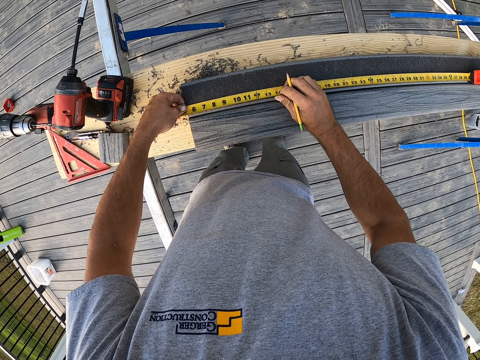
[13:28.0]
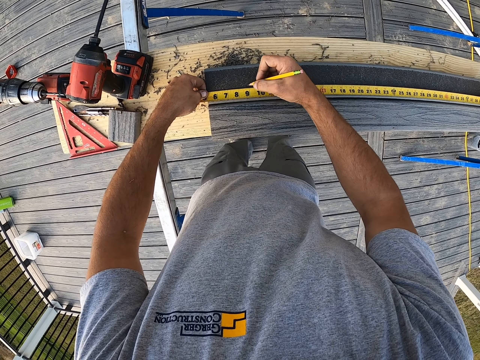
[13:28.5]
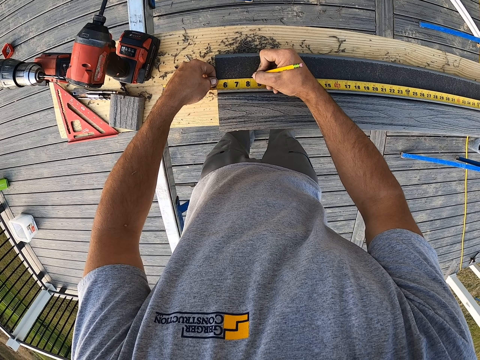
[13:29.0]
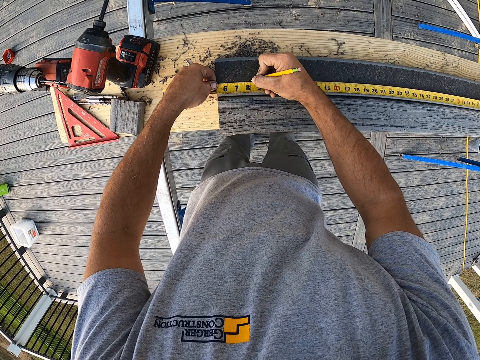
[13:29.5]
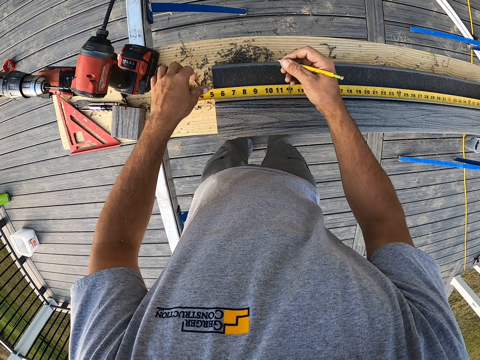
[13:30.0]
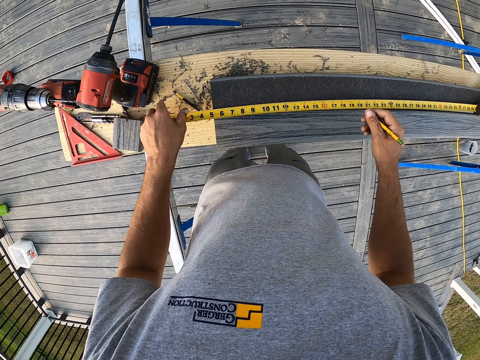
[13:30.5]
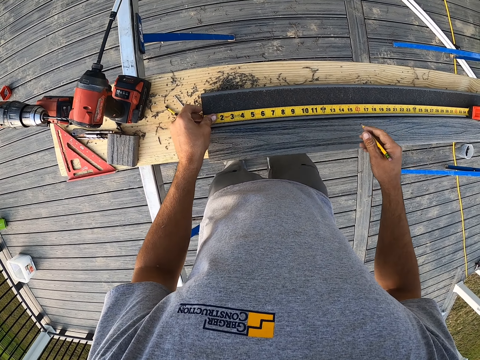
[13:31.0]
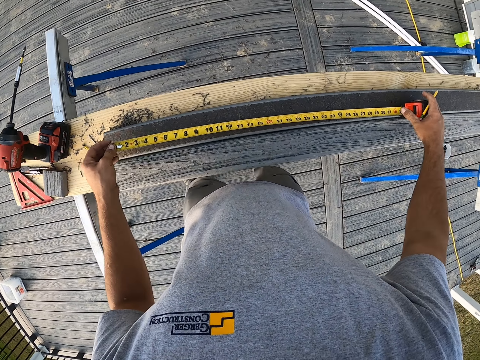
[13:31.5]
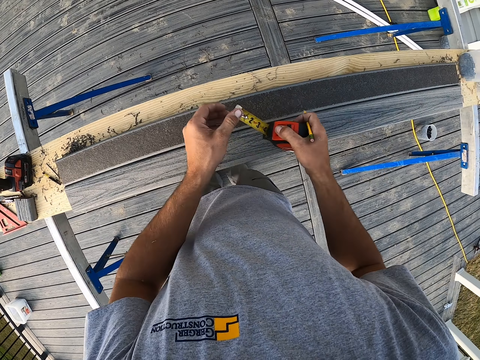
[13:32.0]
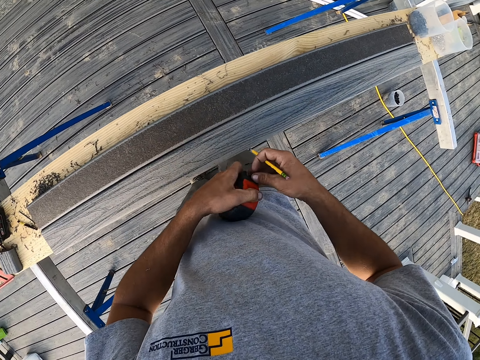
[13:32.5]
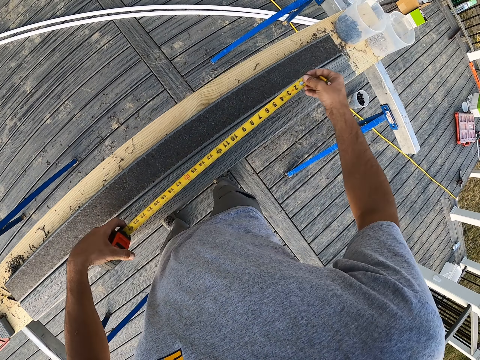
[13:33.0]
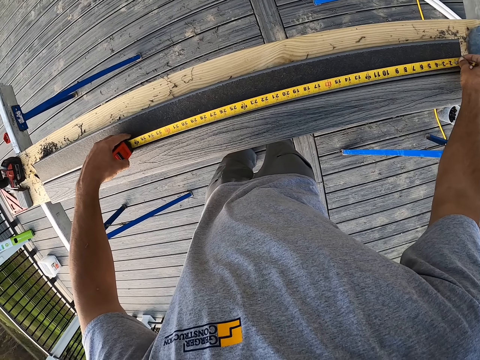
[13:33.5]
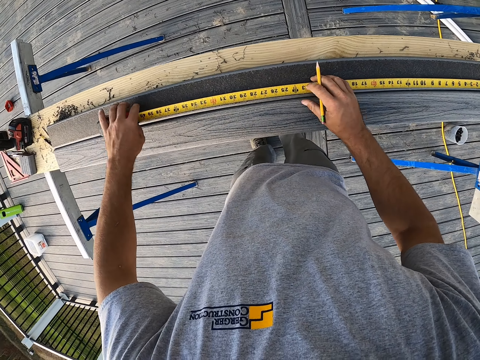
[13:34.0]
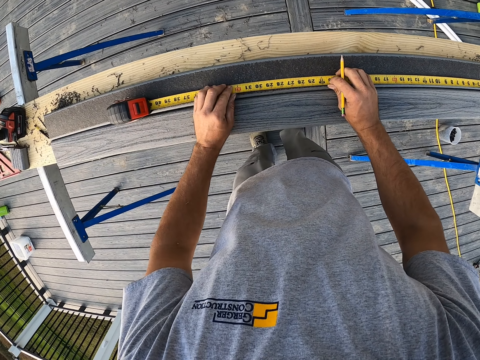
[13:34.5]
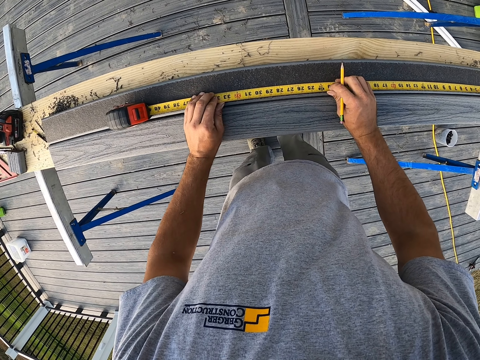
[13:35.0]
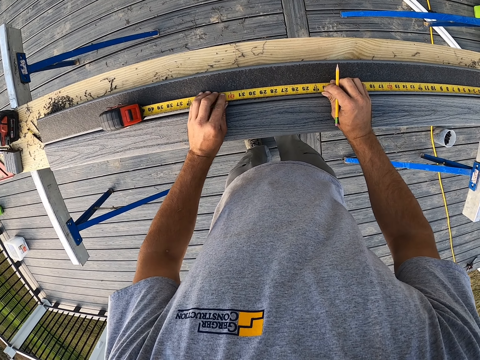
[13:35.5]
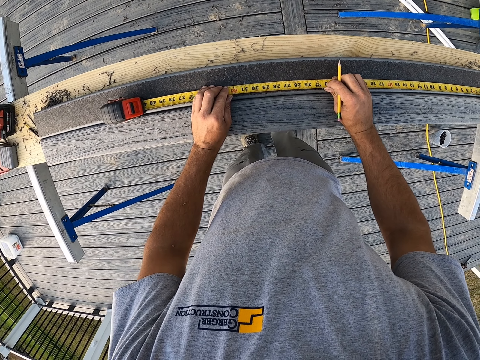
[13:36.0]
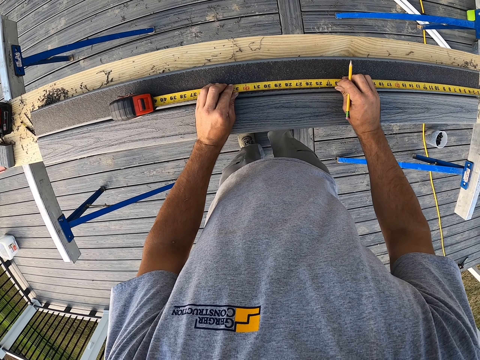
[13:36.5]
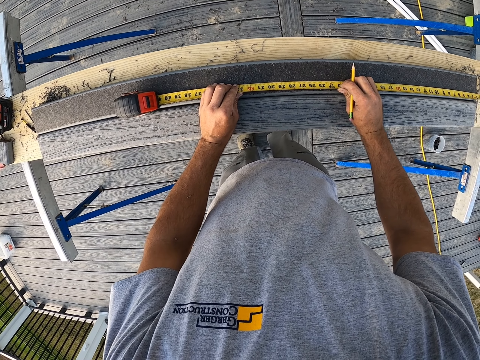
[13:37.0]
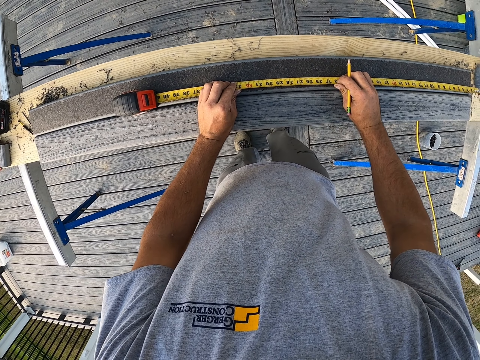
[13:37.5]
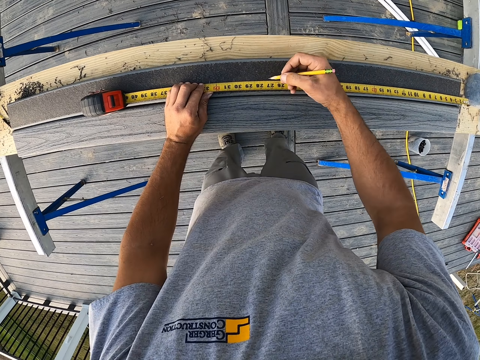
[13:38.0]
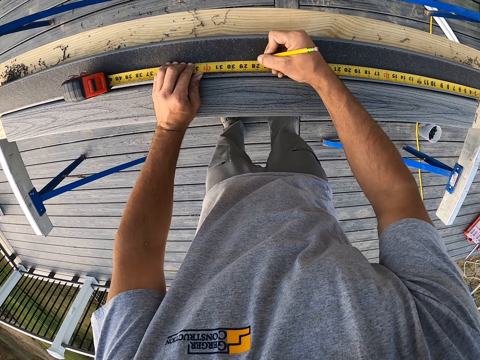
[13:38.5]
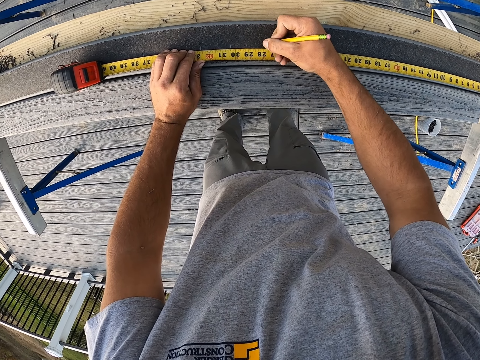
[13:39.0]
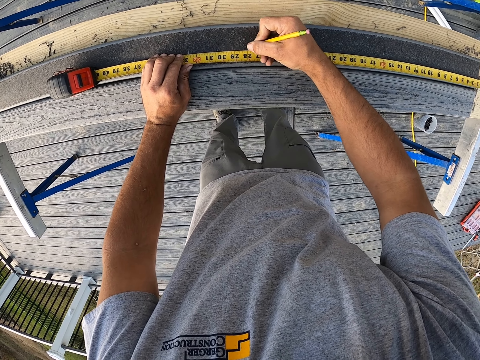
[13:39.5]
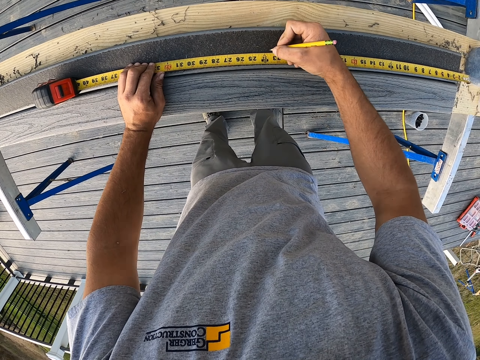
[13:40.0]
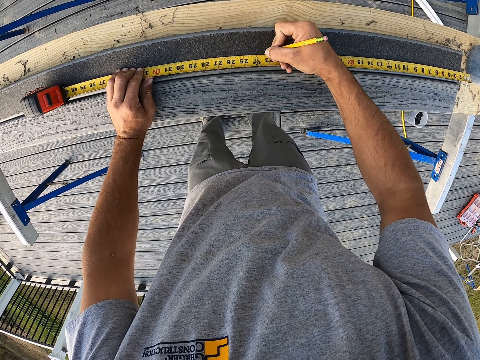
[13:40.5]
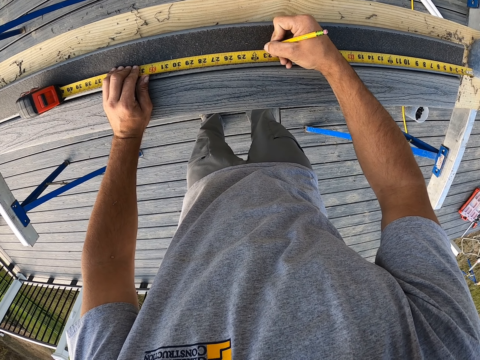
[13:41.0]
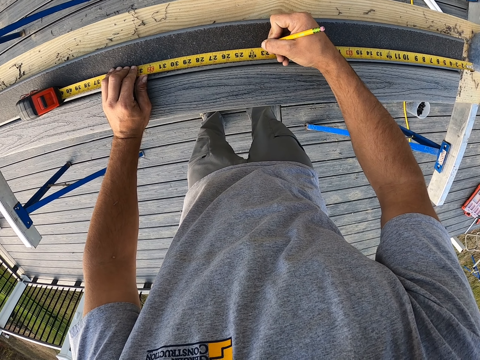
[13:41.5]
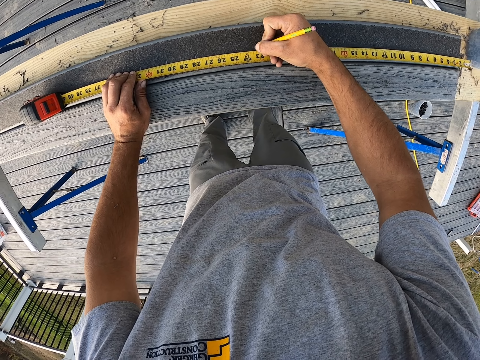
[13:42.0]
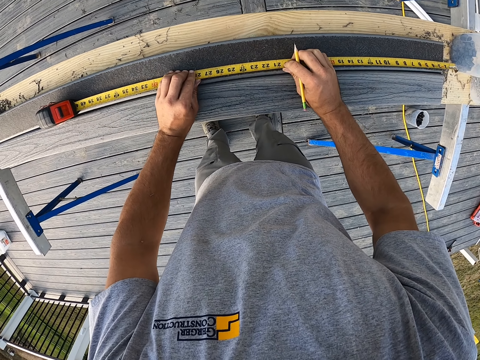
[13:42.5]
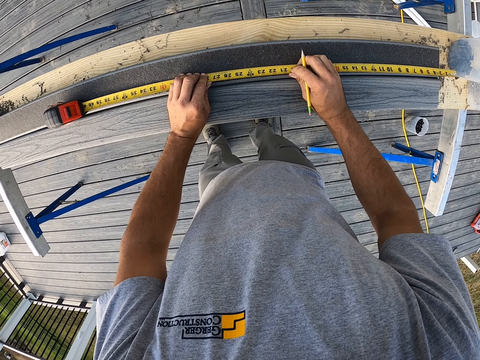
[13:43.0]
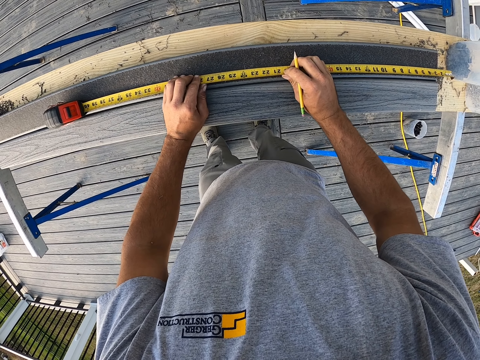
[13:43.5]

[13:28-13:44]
The camera wearer marks the wood with a pencil. They retract the tape measure to its casing. They pick up the tape measure. They pull the tape measure from its case. They measure the wood. They mark the wood with the pencil. They mark the wood with the pencil again.

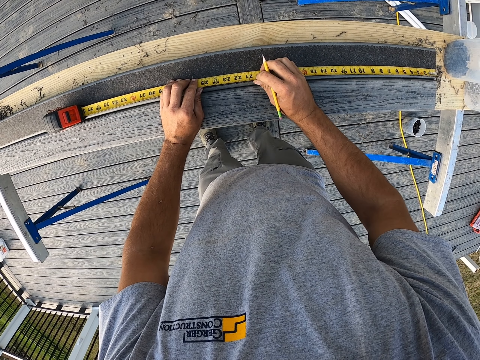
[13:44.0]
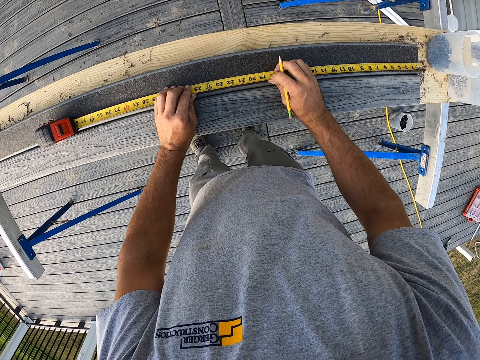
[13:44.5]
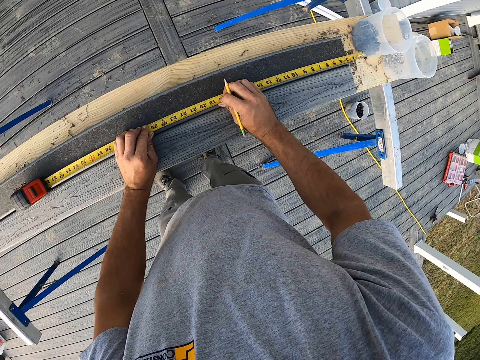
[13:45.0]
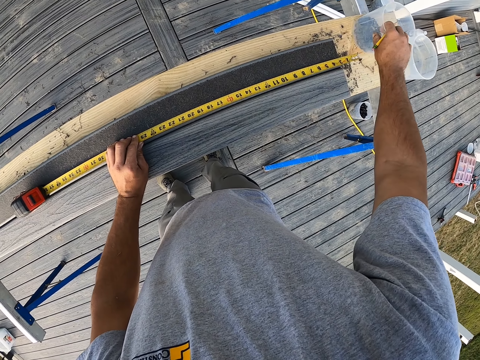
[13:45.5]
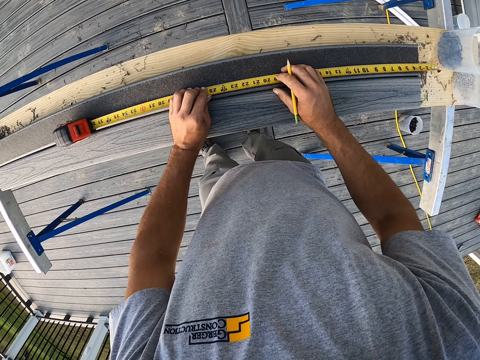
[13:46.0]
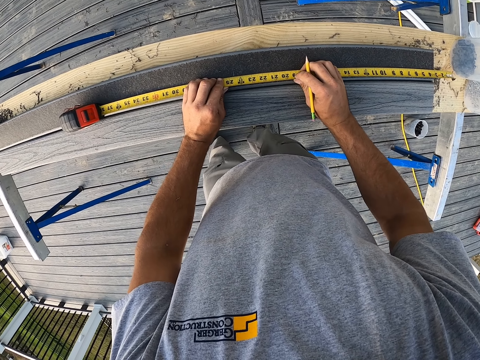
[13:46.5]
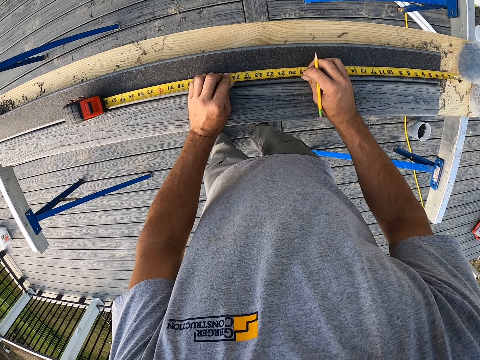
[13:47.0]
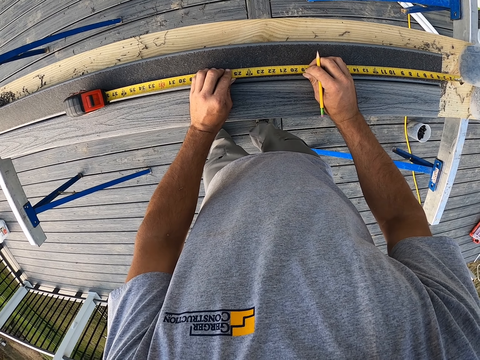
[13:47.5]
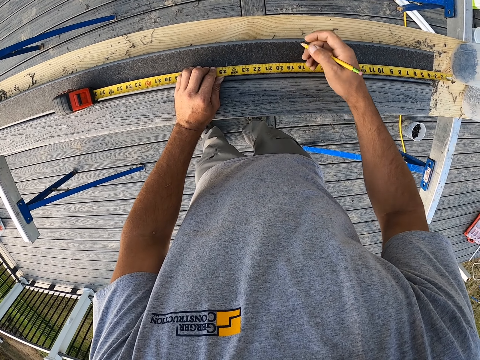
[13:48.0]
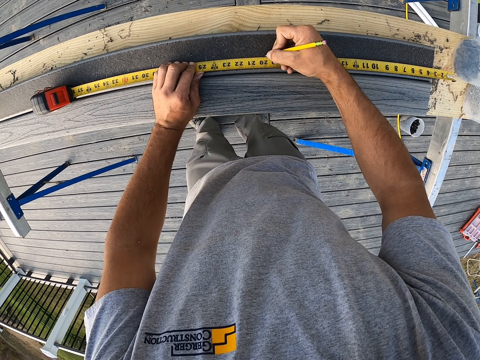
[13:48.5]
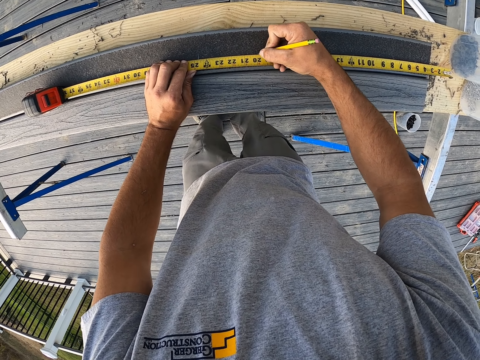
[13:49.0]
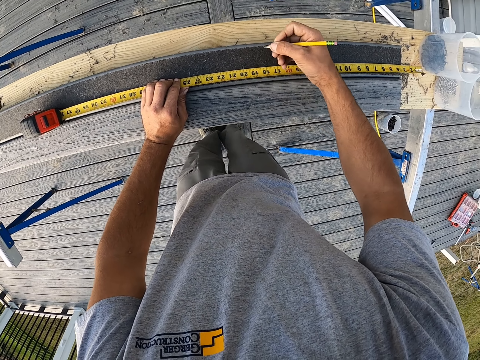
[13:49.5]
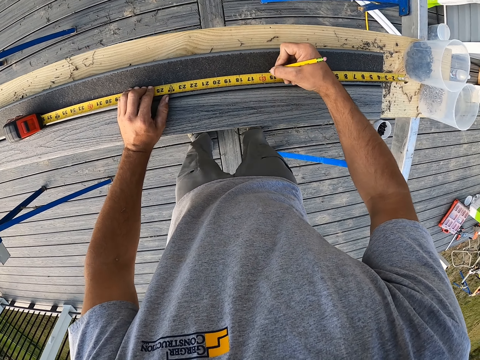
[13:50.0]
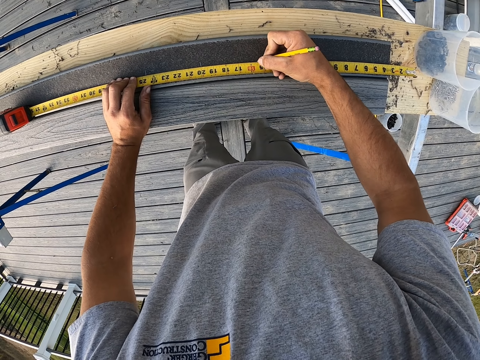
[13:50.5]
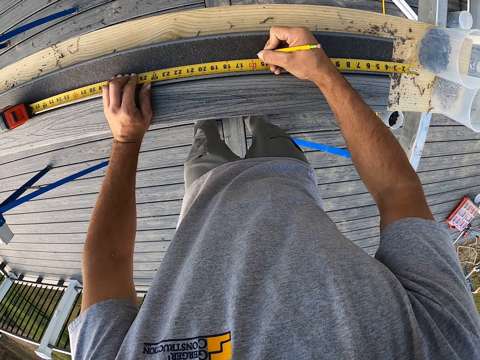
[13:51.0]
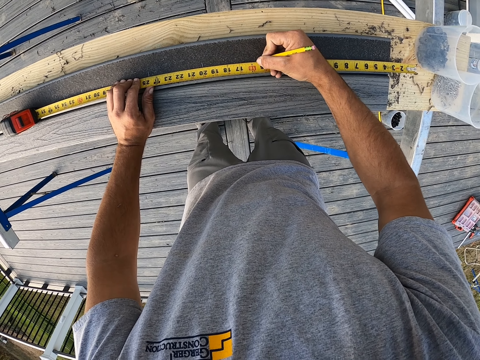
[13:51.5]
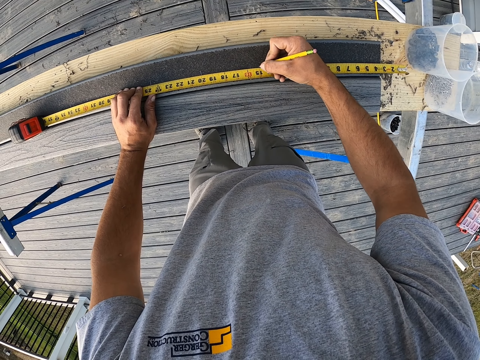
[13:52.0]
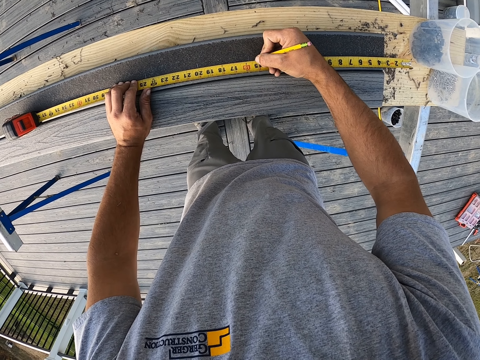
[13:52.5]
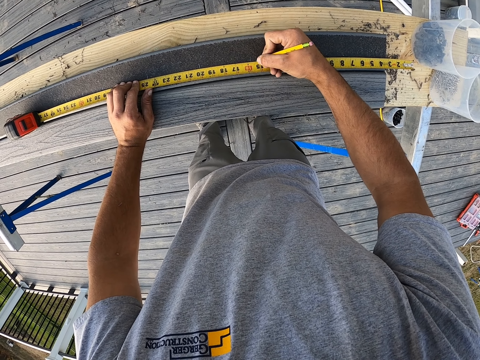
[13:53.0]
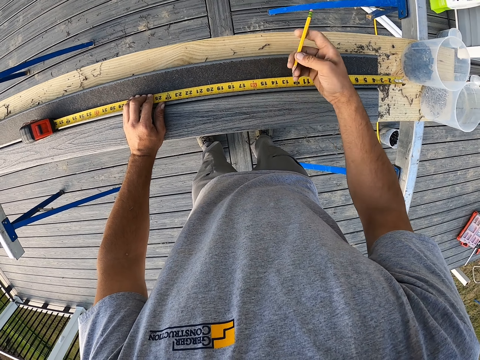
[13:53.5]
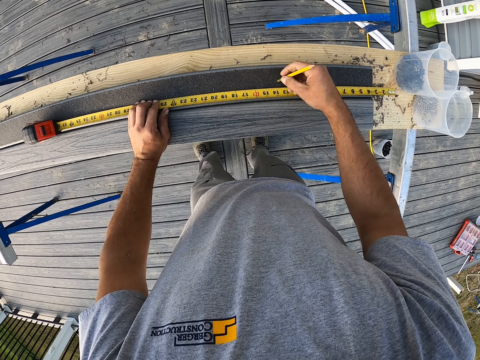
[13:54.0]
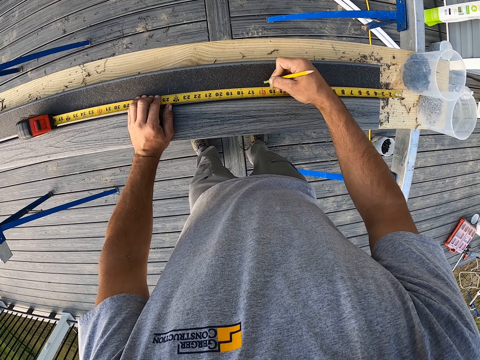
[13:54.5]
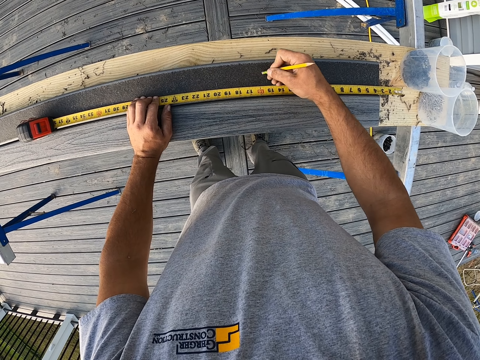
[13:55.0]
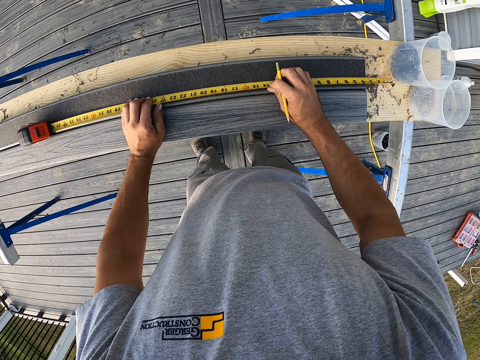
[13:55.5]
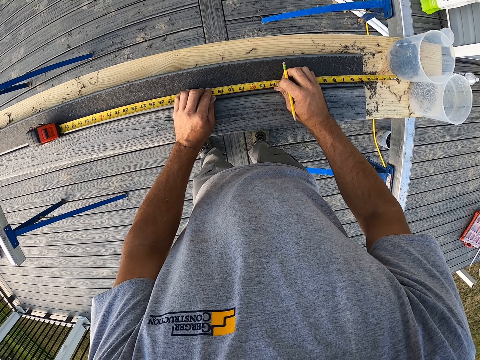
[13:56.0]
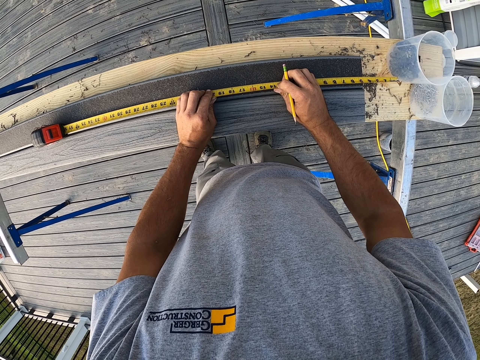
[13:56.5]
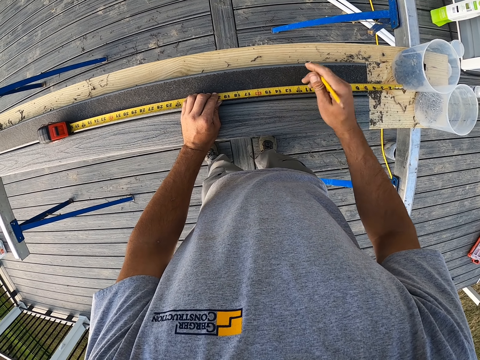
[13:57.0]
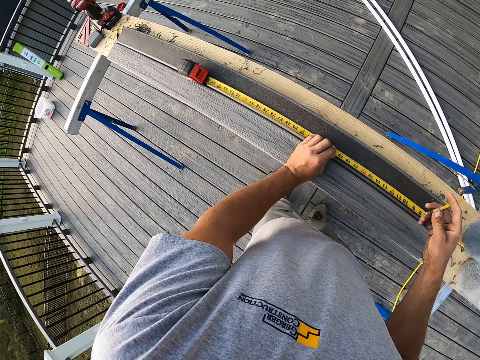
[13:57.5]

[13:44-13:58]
The camera wearer moves the tin. They move the tape measure. They draw on the wood. They rub the wood.
